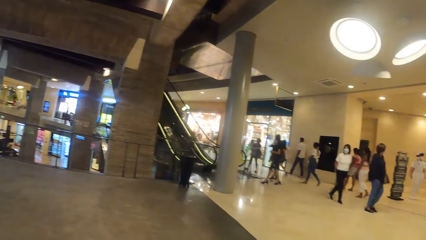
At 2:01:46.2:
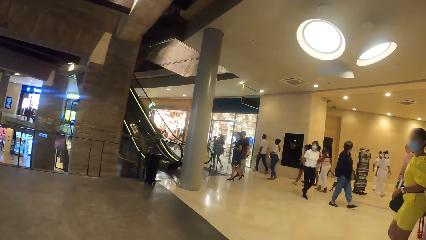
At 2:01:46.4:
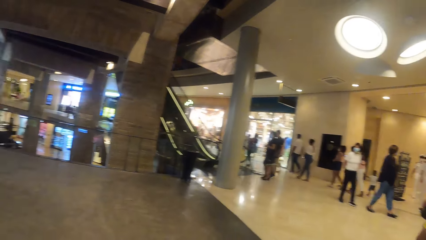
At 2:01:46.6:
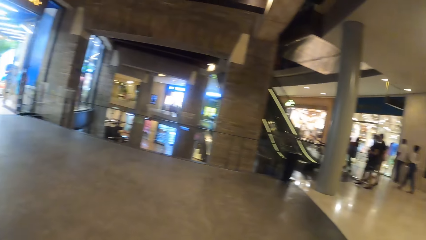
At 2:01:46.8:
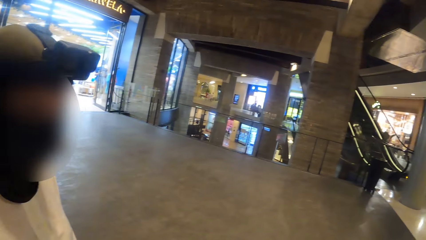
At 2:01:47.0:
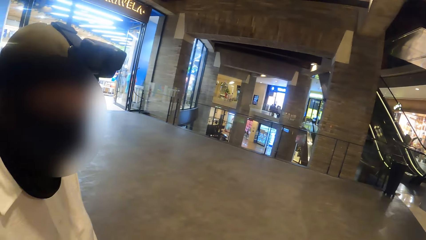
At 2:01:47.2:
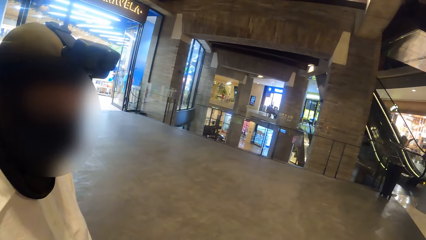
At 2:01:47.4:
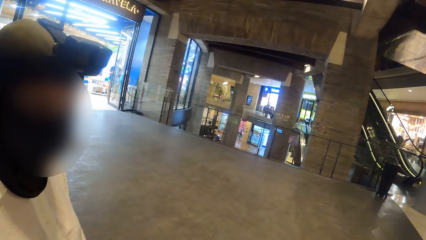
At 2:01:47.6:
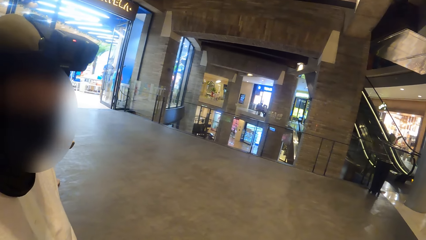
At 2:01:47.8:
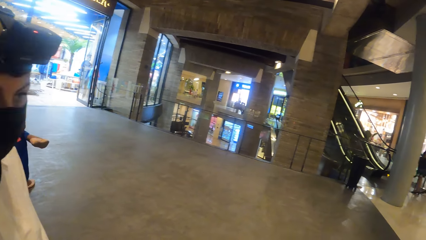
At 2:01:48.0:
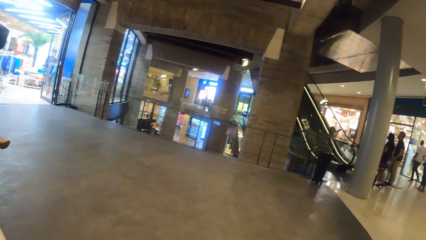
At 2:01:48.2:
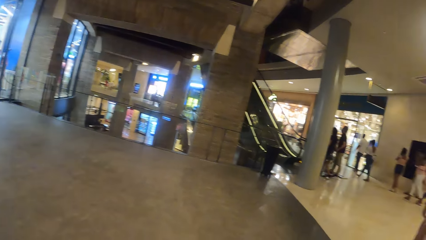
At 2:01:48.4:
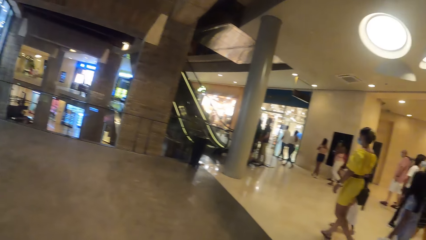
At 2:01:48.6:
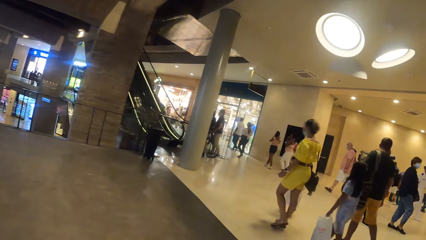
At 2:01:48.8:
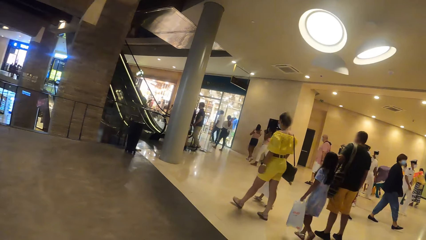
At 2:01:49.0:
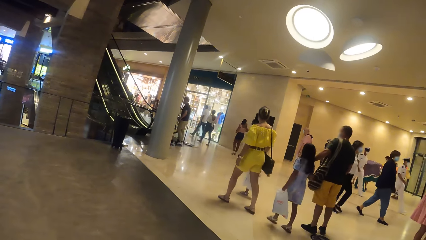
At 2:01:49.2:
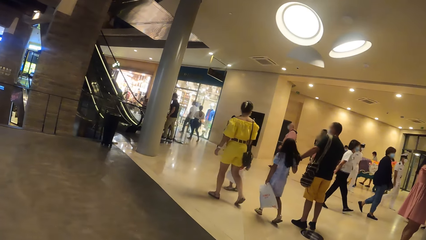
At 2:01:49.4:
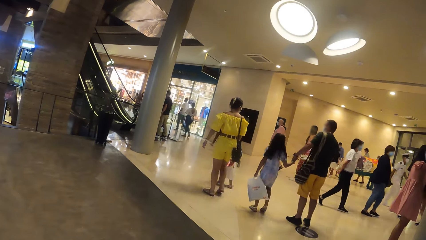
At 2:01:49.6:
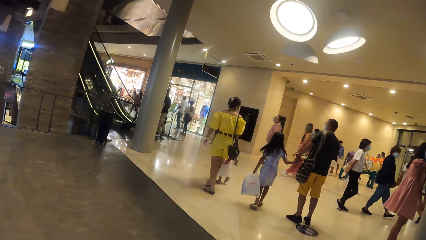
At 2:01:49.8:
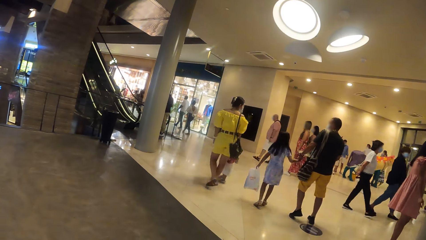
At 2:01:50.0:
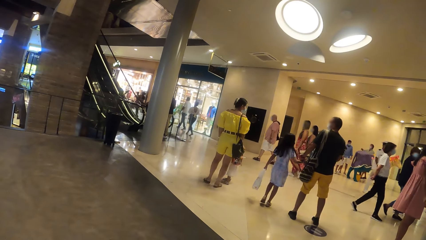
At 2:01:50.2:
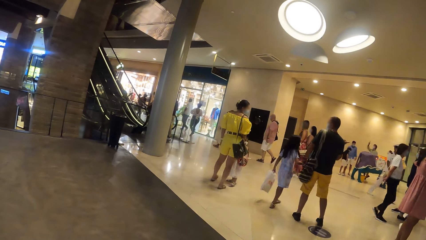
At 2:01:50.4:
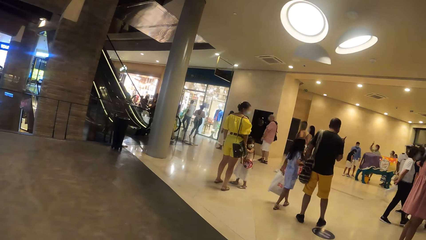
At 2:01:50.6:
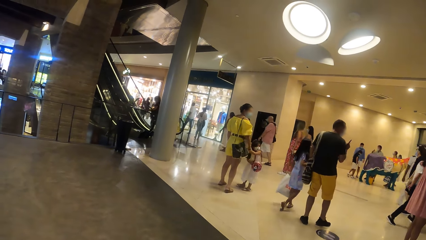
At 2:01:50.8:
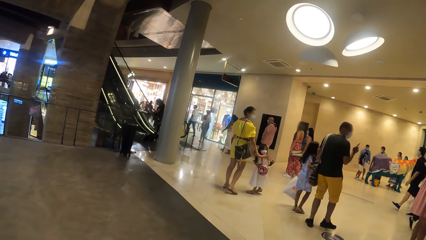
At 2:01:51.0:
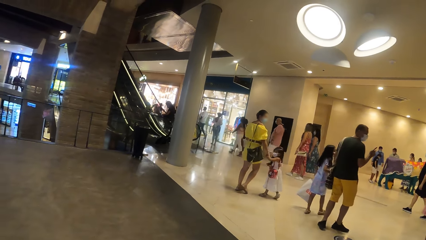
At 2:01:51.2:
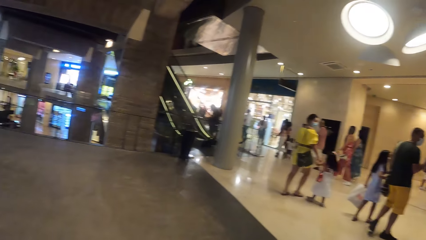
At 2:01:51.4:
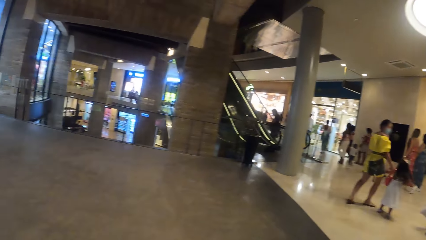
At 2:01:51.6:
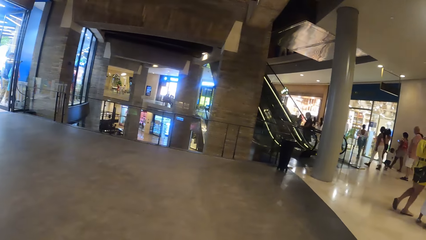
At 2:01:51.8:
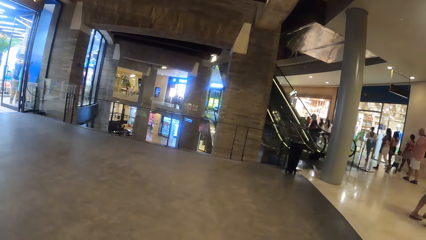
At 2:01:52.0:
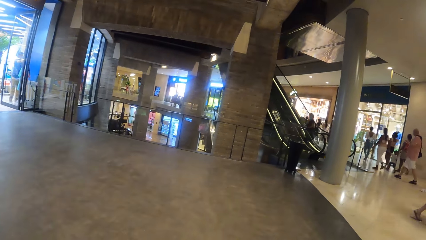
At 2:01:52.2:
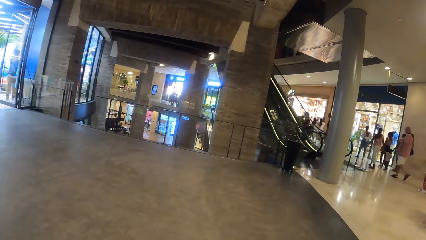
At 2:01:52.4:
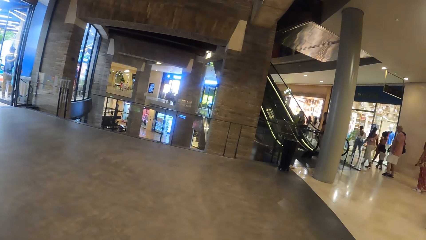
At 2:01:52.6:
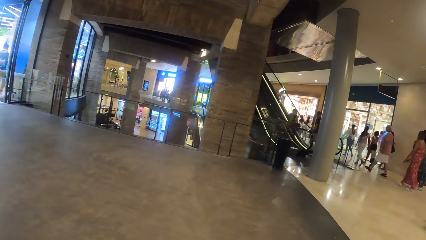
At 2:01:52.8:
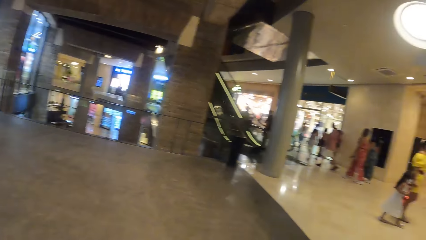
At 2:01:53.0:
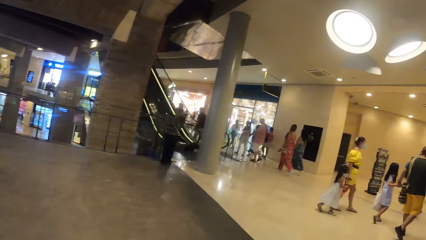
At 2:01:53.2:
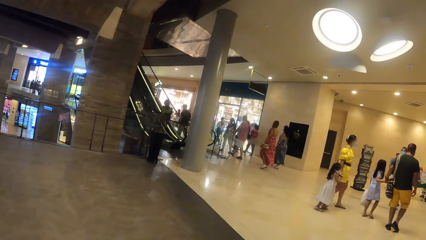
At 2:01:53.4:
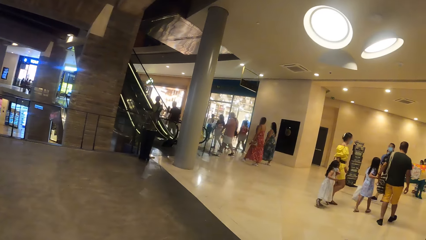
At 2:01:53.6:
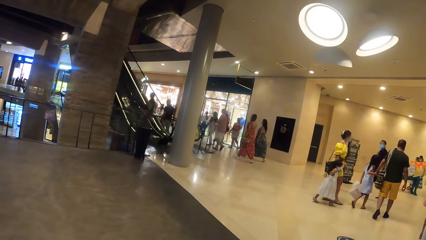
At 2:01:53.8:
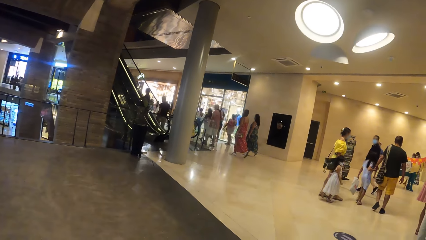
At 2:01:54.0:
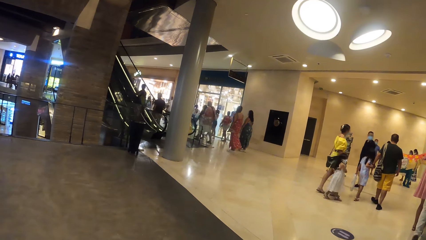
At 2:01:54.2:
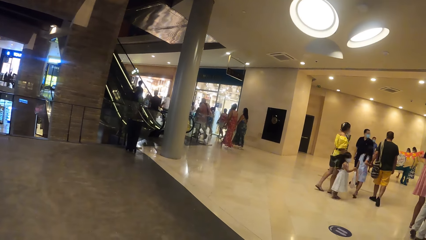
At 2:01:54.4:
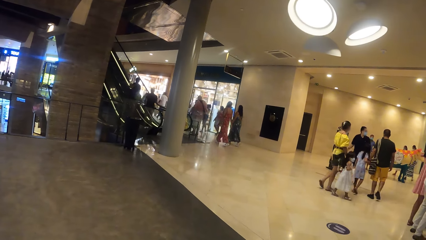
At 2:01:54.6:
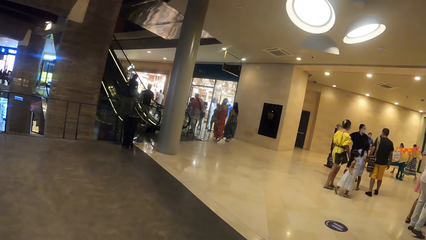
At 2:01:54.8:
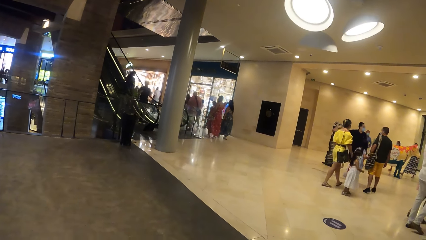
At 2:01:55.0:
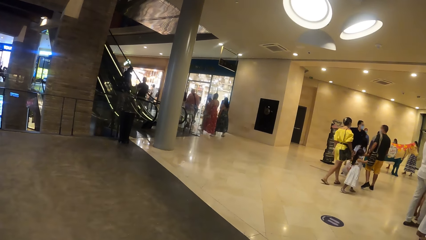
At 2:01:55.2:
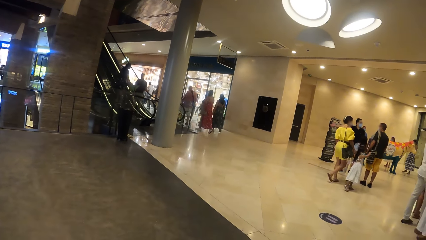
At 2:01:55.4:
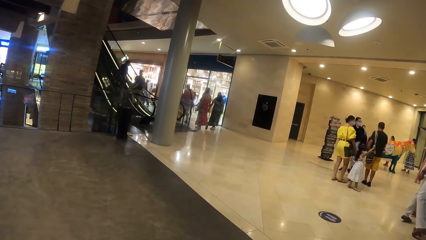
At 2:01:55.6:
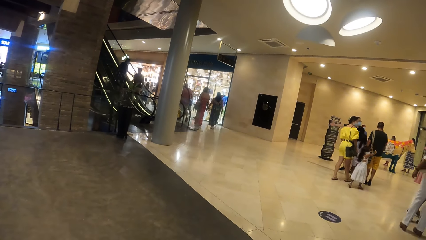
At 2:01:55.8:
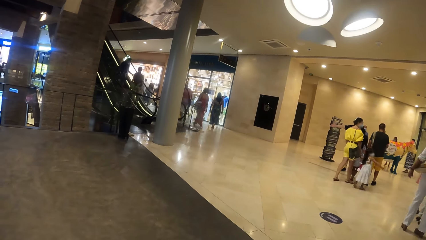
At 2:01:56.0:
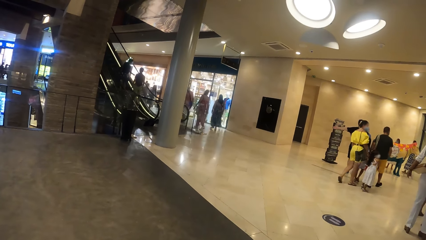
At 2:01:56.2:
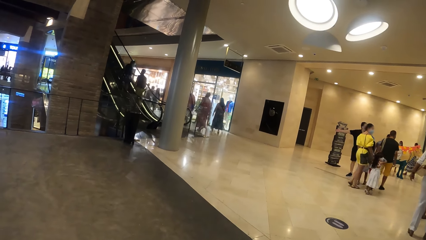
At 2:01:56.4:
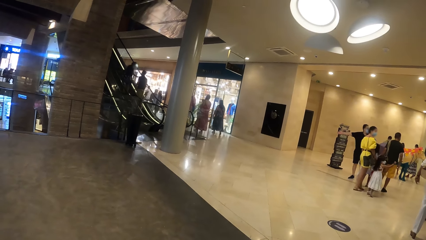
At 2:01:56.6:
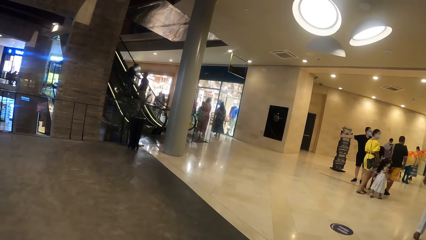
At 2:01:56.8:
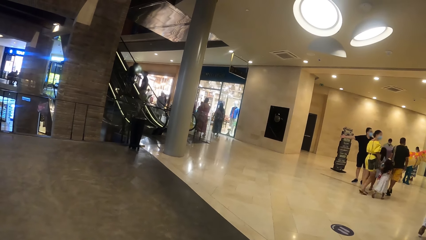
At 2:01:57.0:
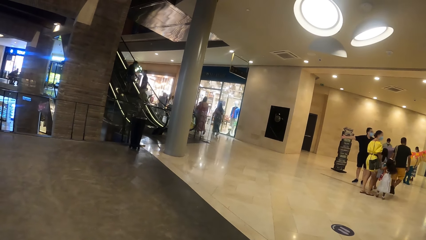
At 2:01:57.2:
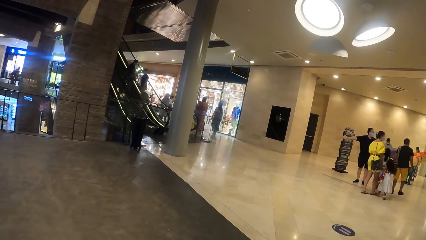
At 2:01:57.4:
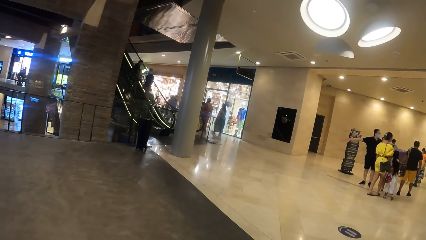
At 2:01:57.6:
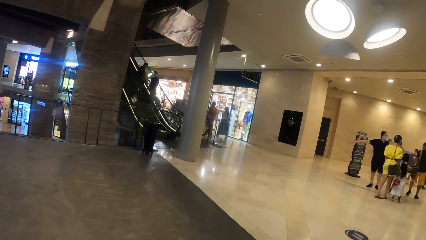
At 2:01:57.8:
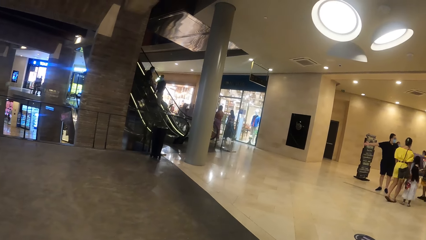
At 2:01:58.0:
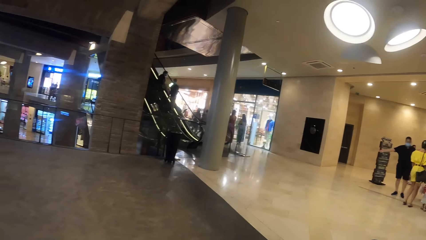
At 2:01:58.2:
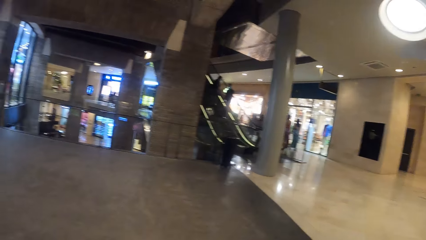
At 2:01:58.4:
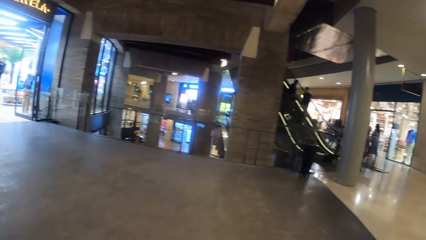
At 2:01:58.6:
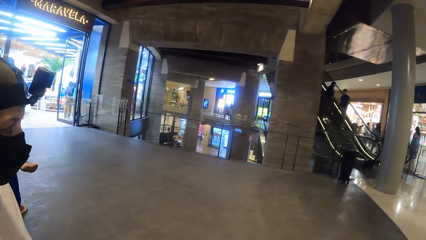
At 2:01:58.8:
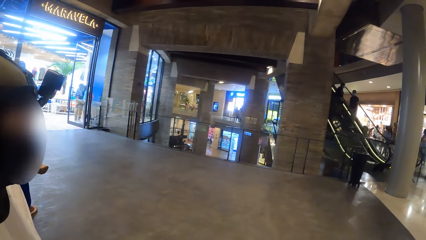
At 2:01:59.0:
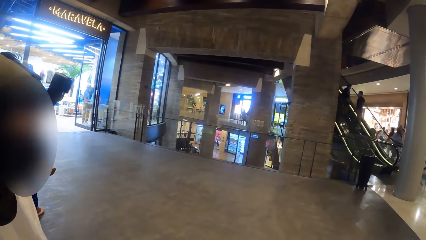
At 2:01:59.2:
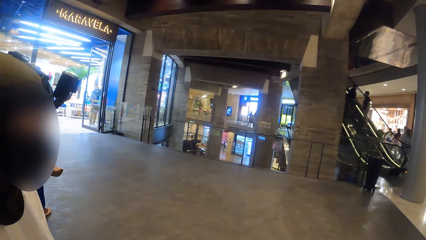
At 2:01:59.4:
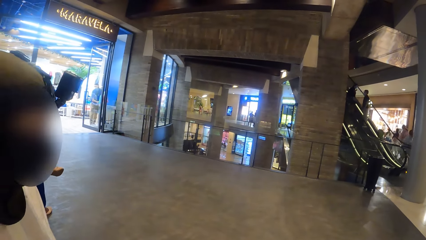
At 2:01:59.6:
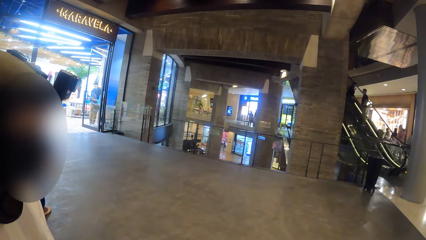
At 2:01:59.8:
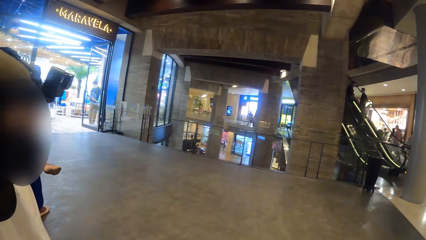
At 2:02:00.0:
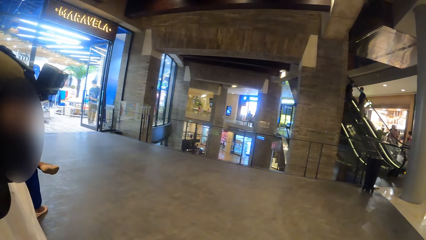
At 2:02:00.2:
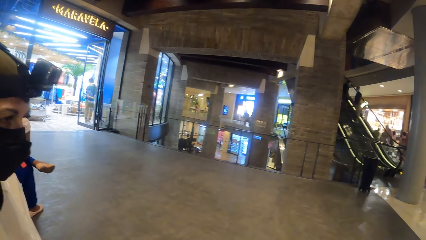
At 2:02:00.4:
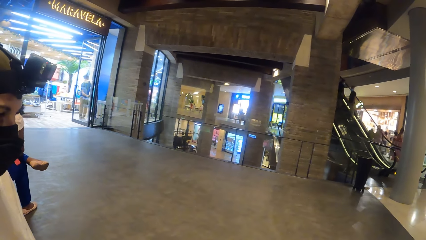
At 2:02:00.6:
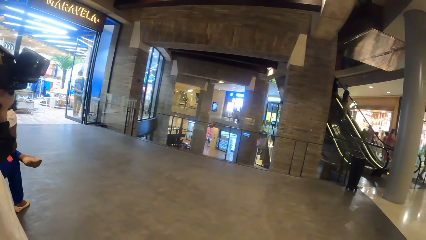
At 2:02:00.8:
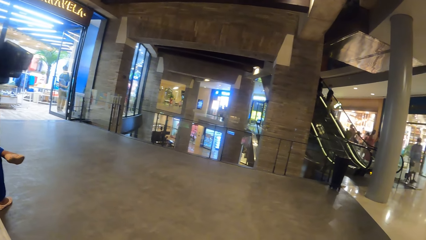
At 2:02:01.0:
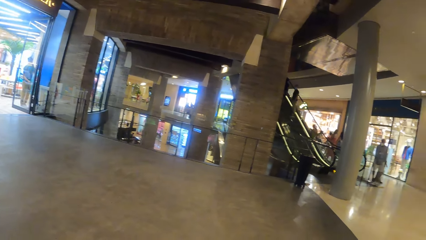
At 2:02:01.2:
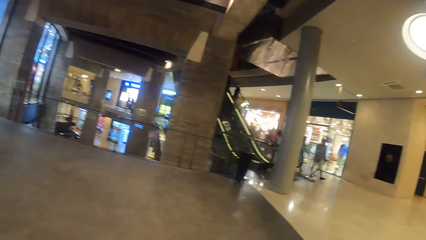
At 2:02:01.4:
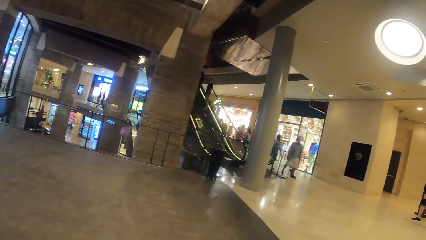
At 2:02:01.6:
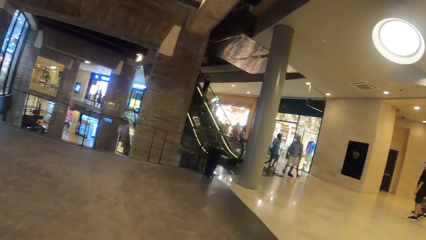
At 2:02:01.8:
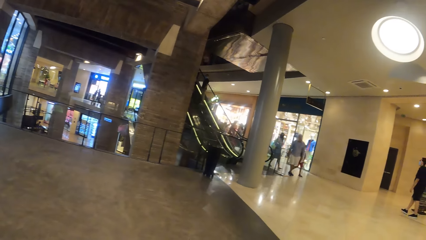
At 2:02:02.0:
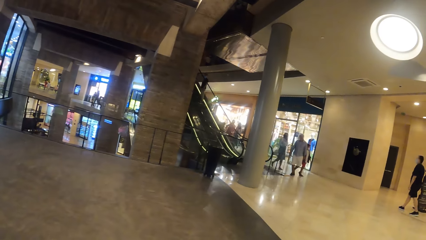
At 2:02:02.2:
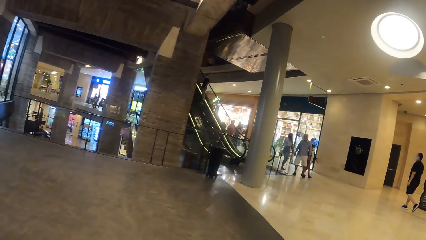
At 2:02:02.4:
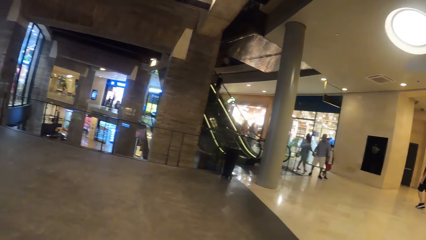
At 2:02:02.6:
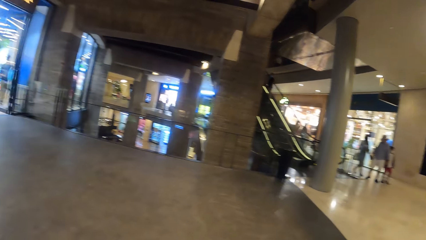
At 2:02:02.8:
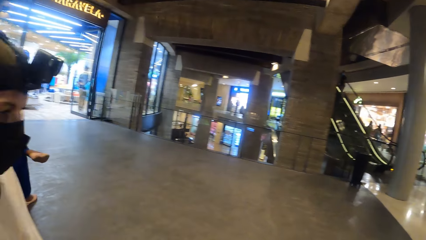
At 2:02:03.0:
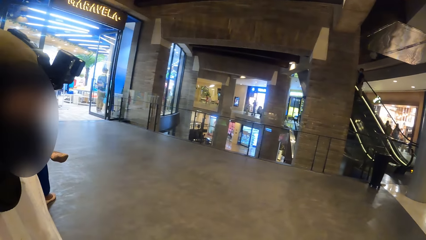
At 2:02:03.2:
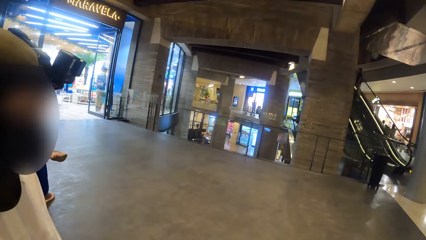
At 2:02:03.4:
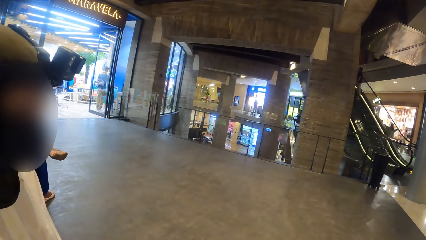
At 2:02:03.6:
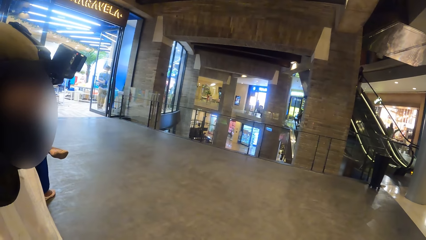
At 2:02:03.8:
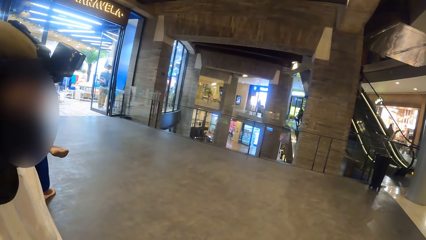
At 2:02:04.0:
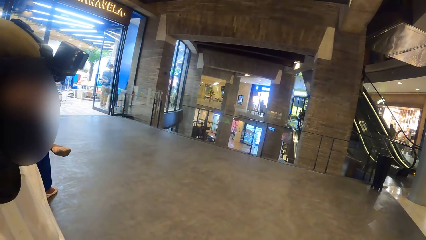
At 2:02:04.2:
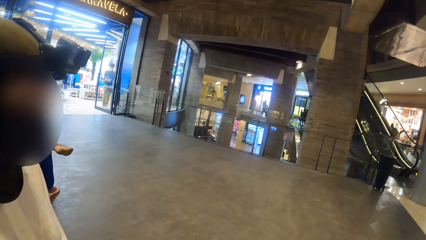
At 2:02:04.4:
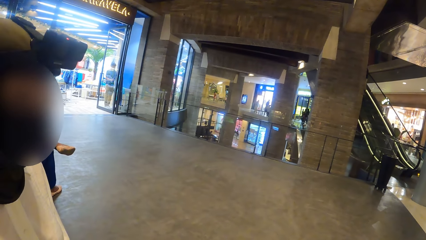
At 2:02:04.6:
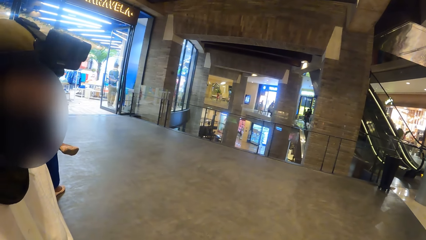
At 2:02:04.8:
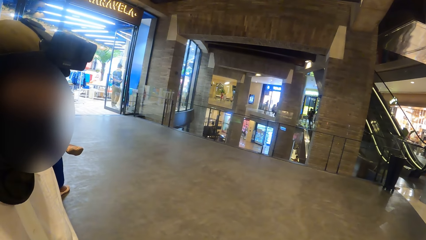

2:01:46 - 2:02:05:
The camera wearer looks around. They interact with the woman. They look around. They interact with the woman. They look around. They interact with the woman.
